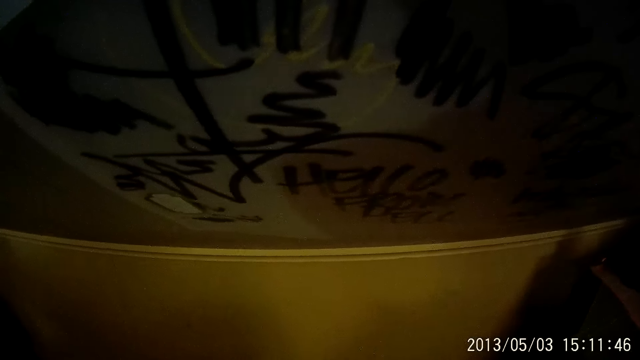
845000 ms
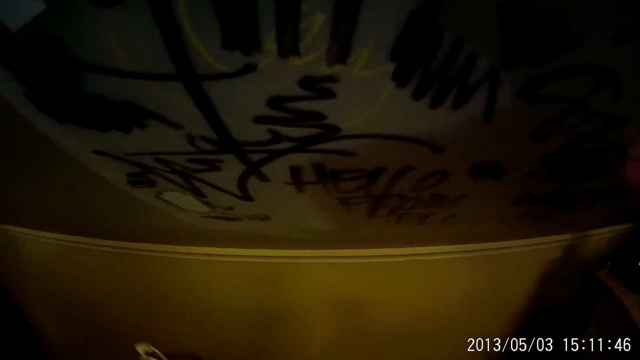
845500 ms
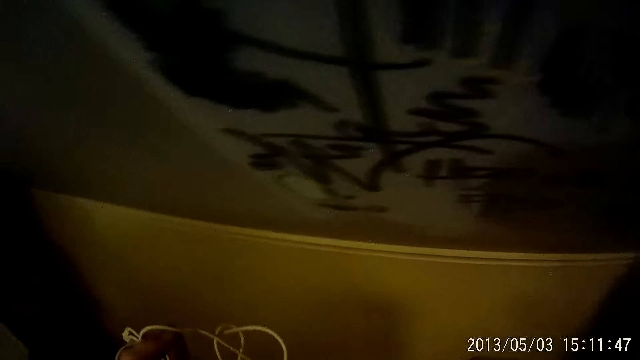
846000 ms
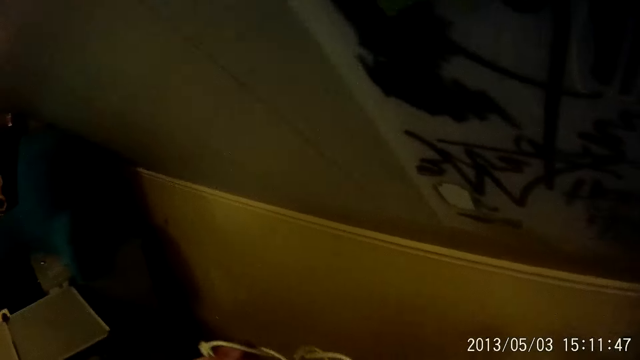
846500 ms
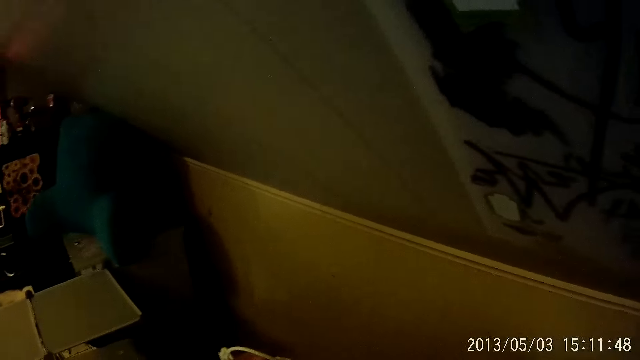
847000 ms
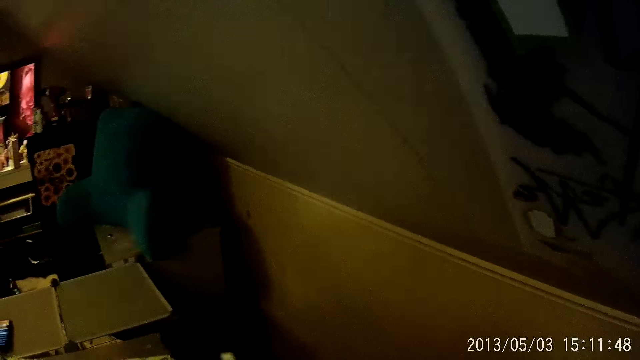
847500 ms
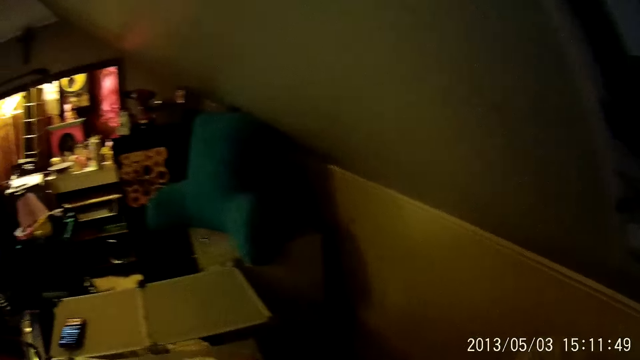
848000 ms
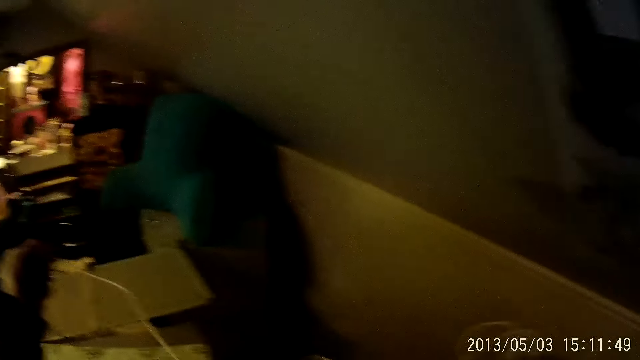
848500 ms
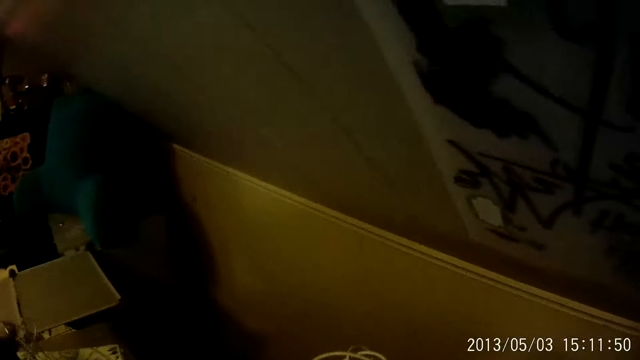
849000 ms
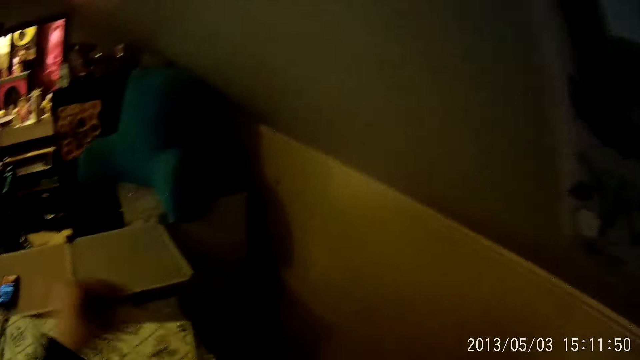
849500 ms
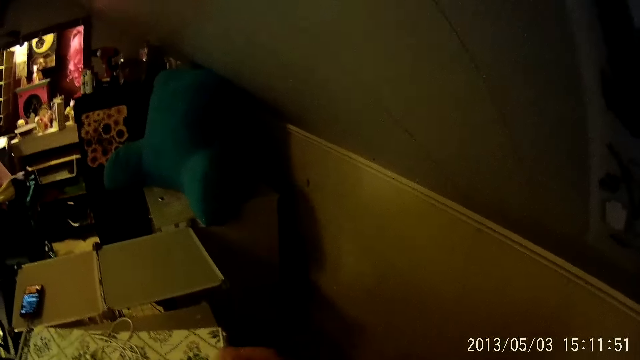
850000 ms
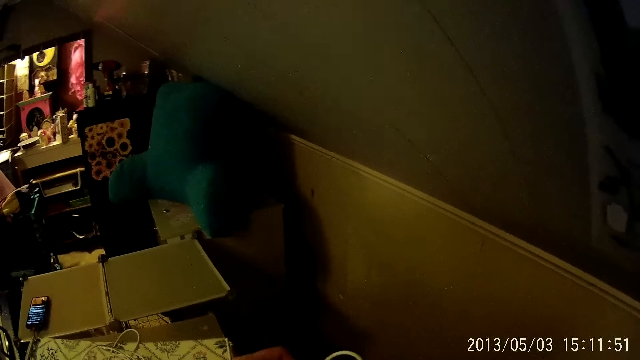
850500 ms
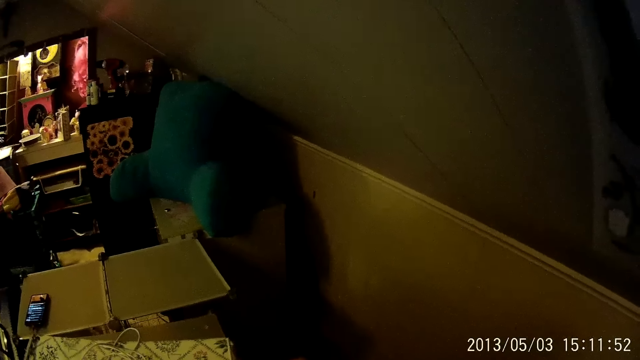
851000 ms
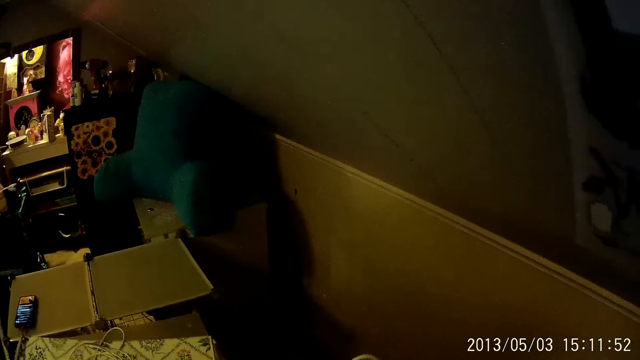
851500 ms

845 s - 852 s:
The camera wearer looks around the room.

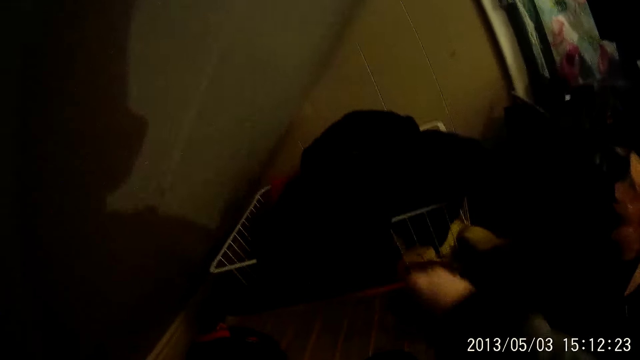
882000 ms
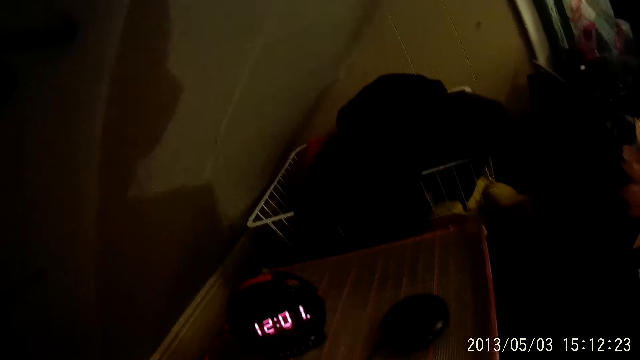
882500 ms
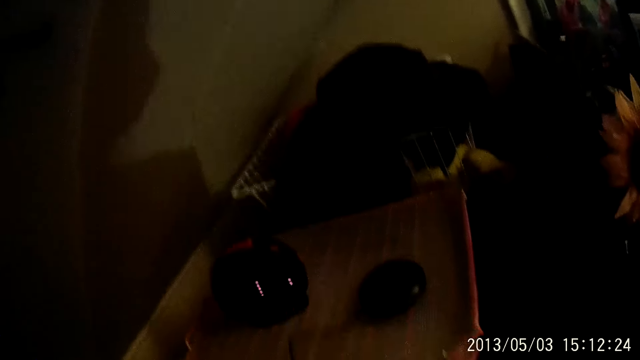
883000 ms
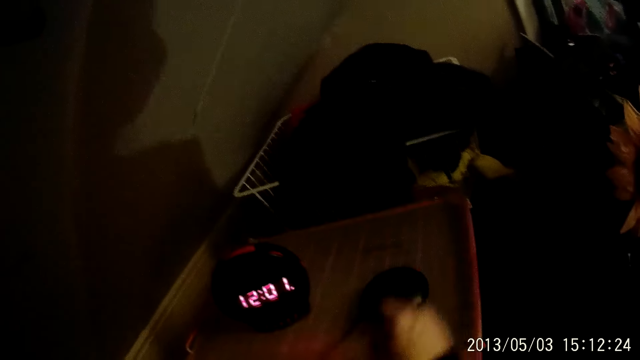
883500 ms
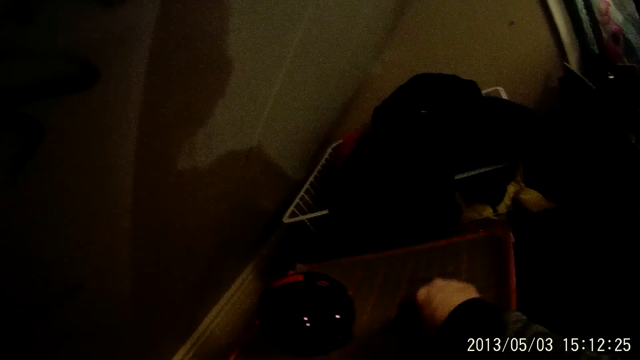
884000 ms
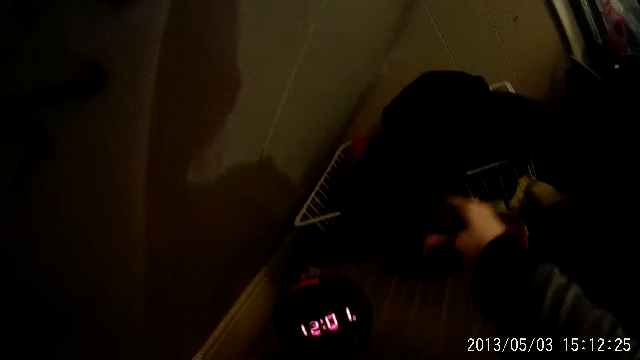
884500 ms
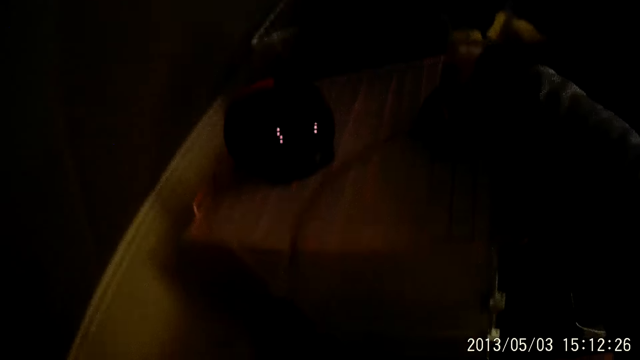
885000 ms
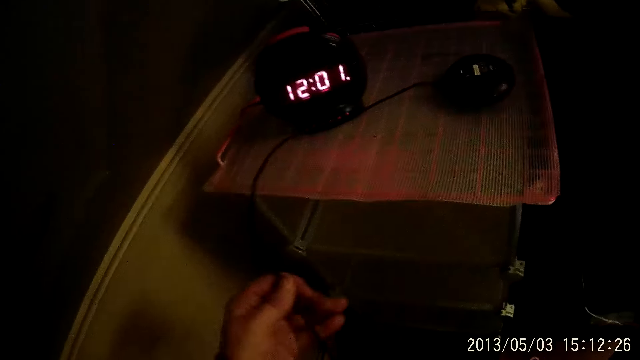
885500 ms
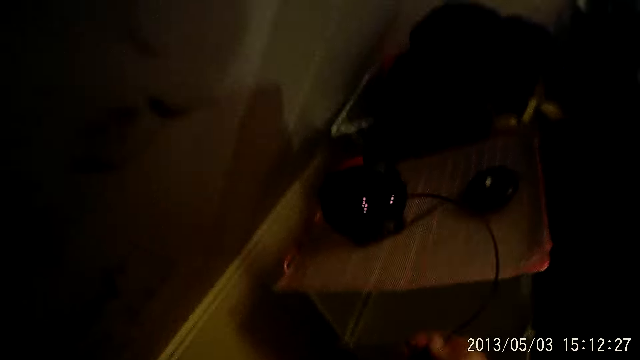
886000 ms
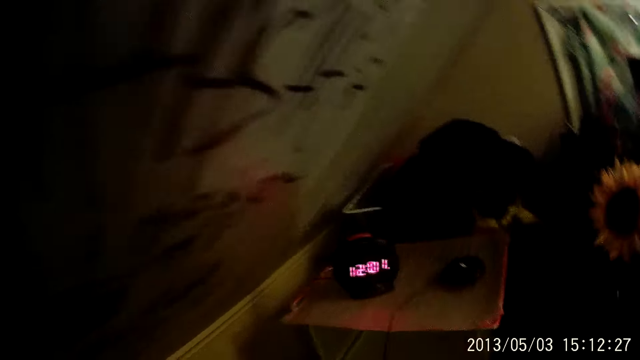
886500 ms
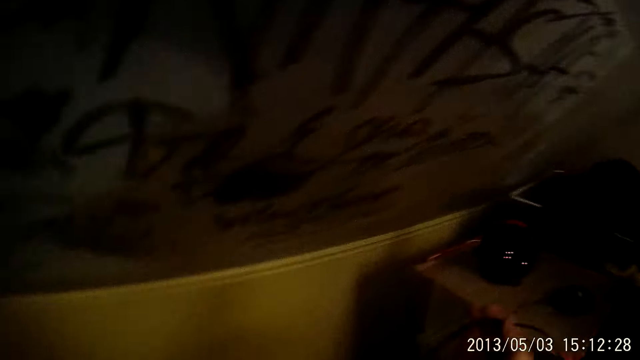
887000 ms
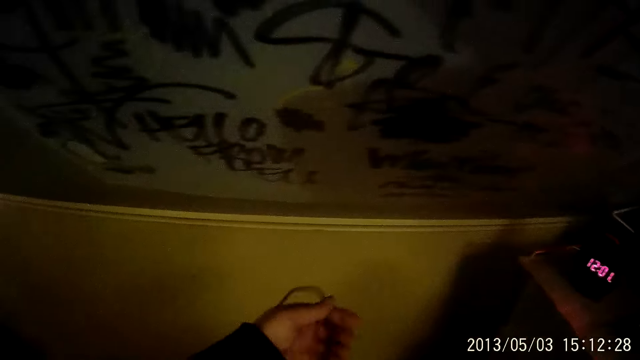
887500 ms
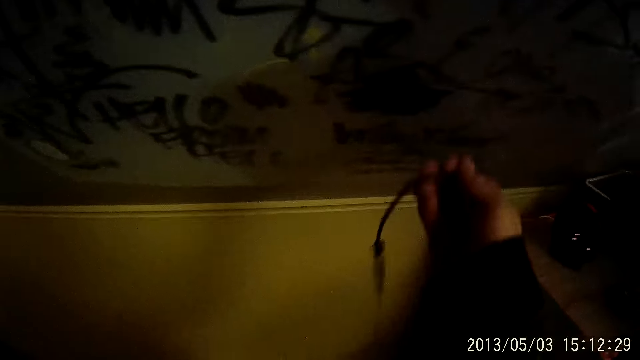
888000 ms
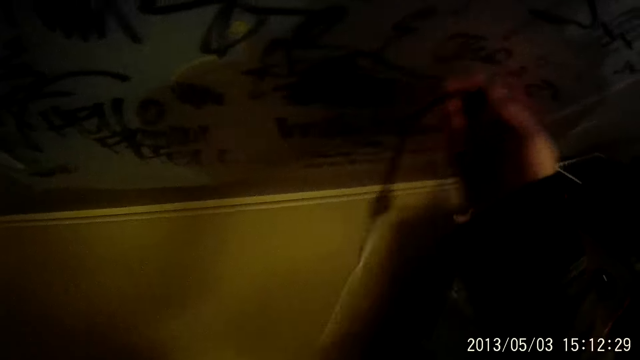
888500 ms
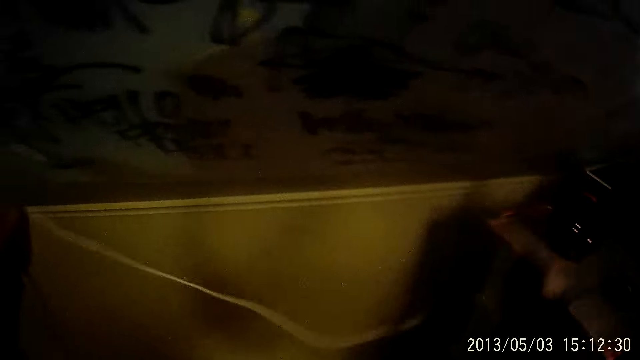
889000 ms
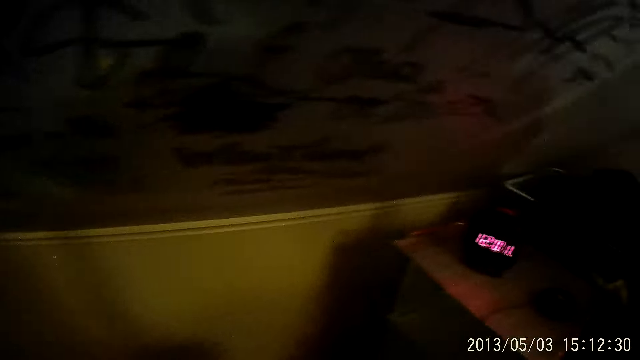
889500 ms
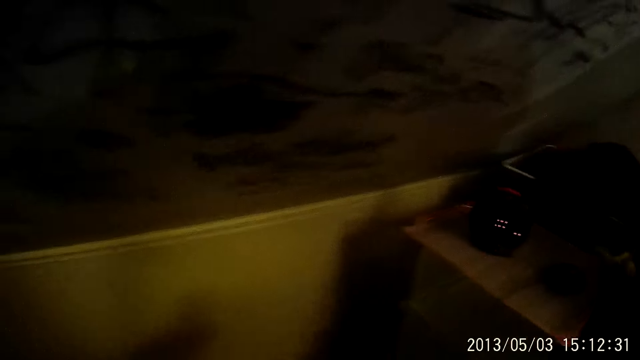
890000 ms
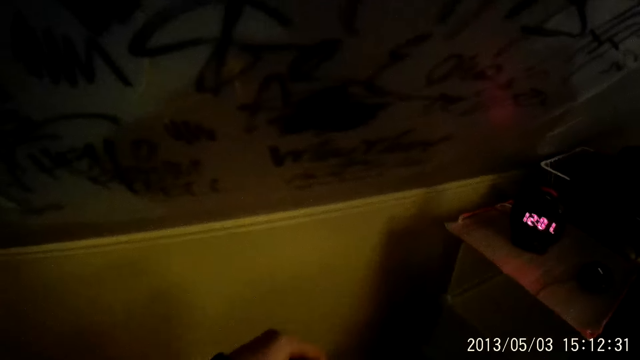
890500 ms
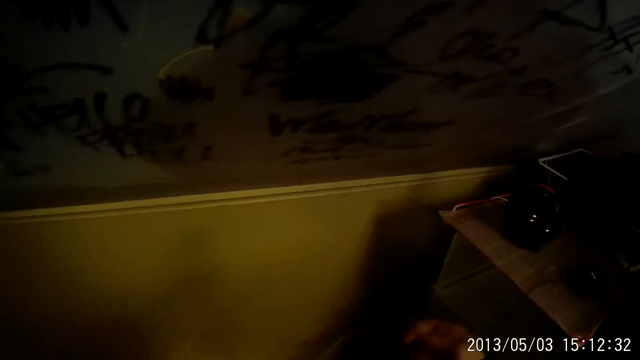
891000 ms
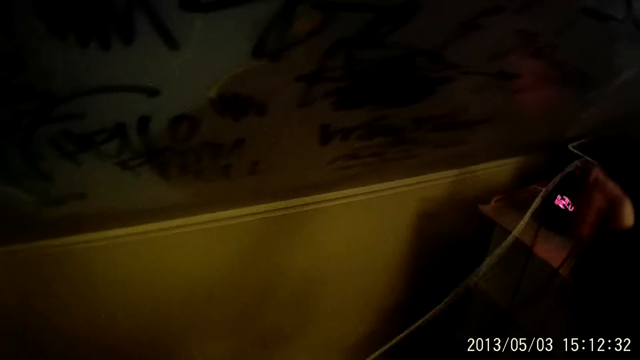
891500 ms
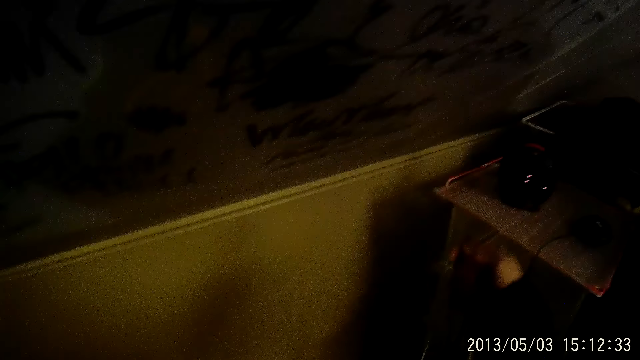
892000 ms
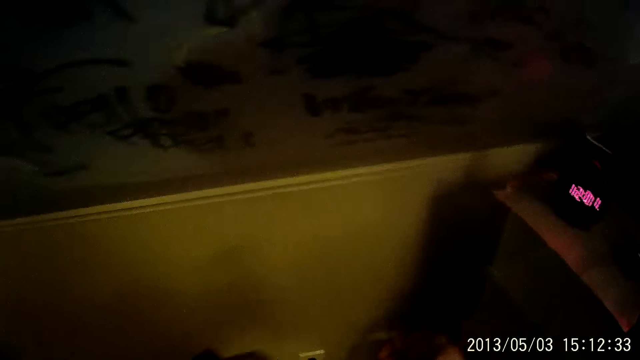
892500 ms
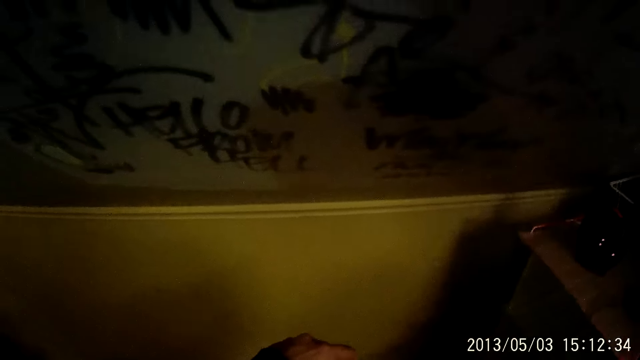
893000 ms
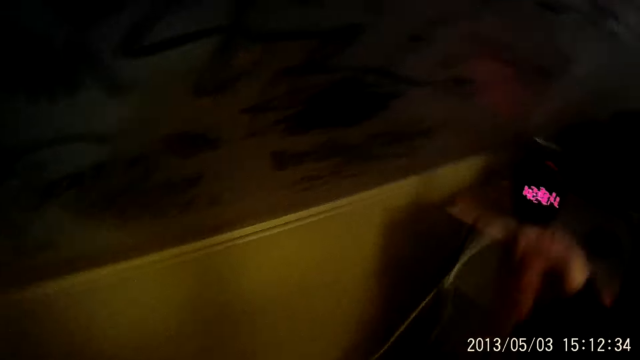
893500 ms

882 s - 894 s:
The camera wearer touches a timer. She picks up a gadget from the table with her right hand. She drops the gadget on the table with her right hand. She adjusts the piece of wire together with both hands.

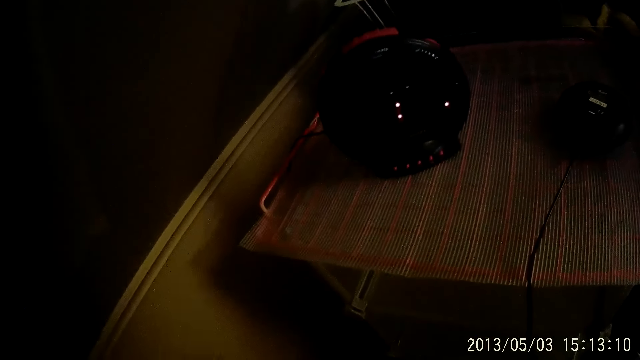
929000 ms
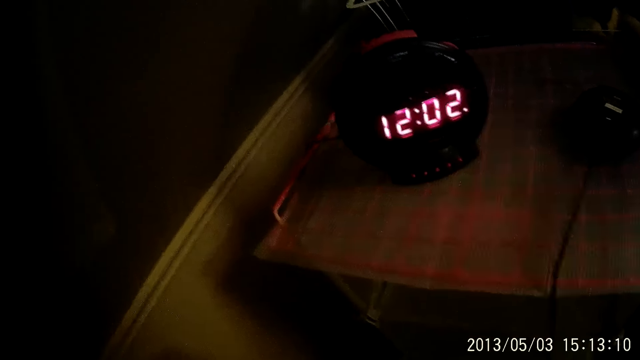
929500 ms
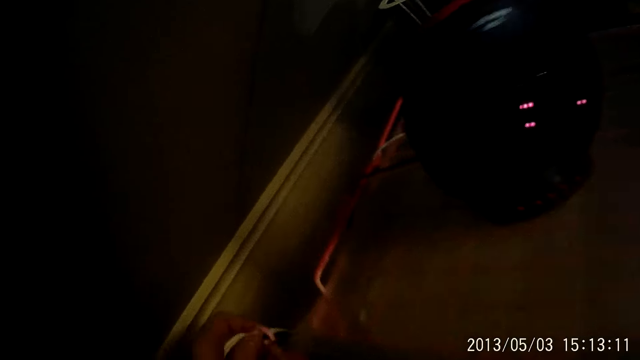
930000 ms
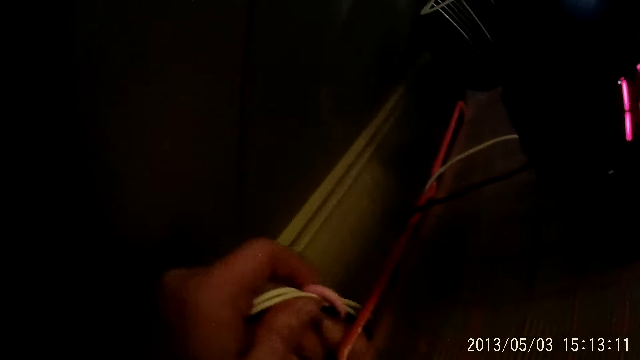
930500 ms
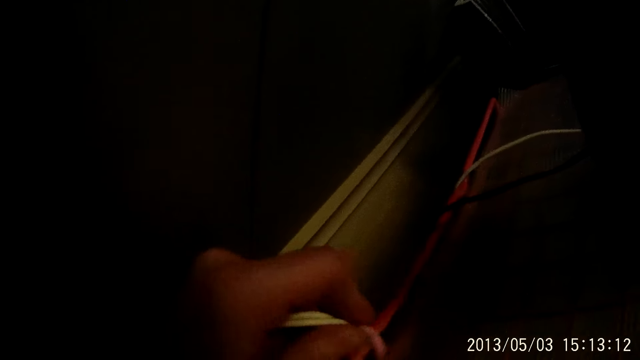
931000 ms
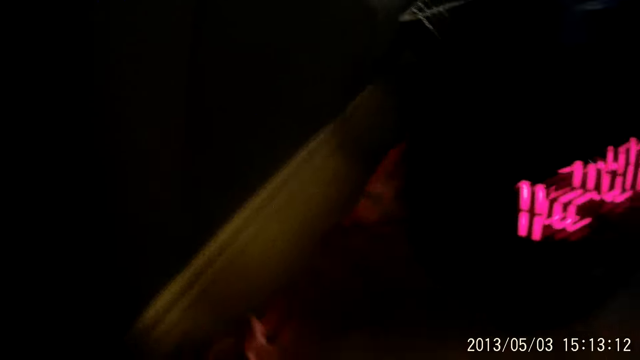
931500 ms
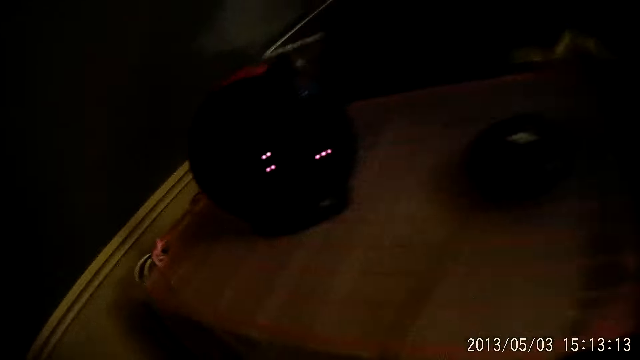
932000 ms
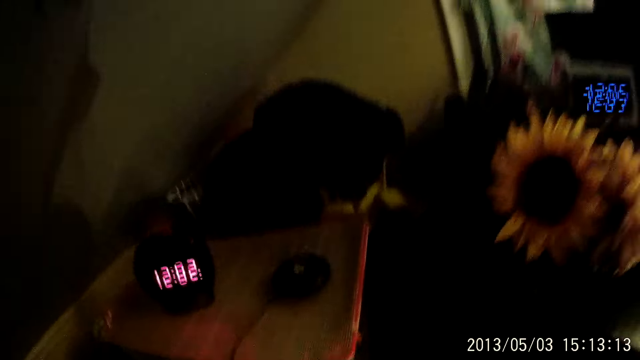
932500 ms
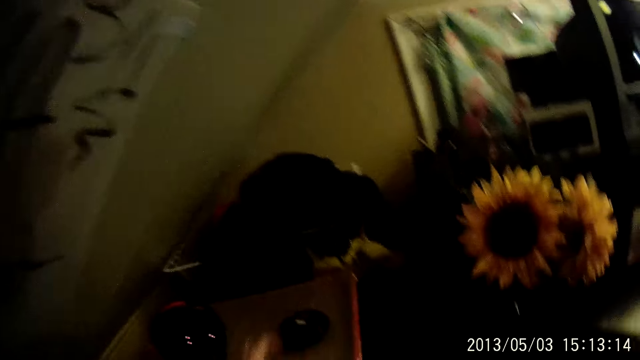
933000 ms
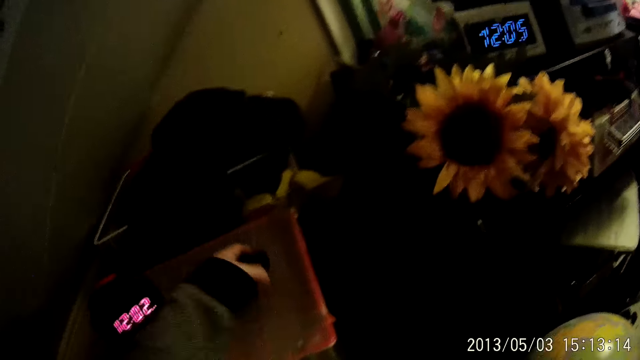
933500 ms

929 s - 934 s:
The camera wearer fixes the timer cable. She picks the gadget from the table with her left hand.
